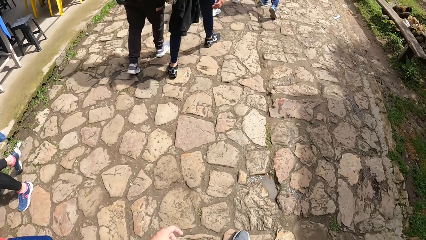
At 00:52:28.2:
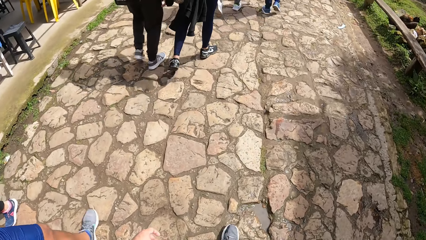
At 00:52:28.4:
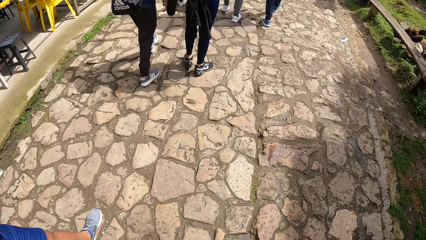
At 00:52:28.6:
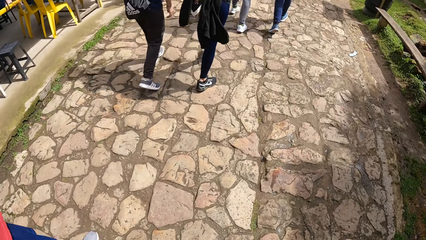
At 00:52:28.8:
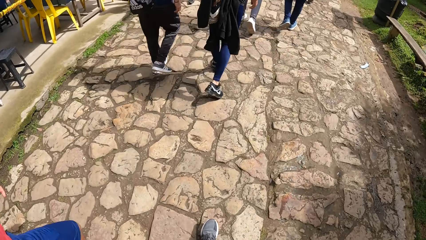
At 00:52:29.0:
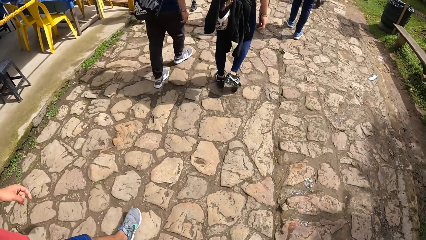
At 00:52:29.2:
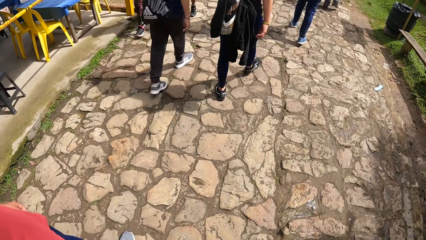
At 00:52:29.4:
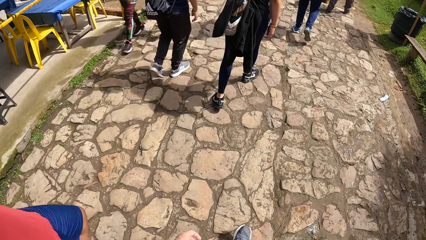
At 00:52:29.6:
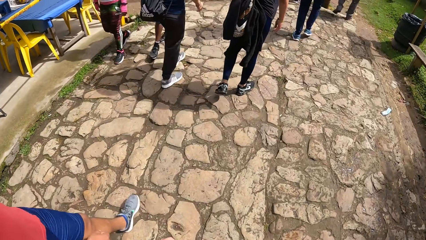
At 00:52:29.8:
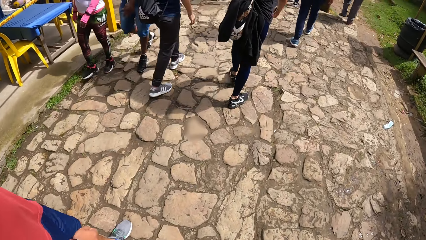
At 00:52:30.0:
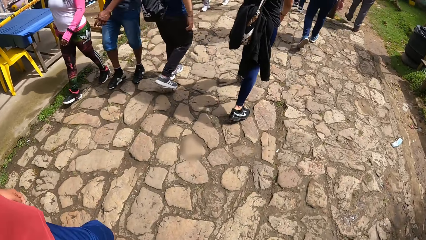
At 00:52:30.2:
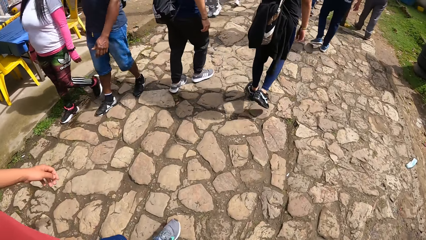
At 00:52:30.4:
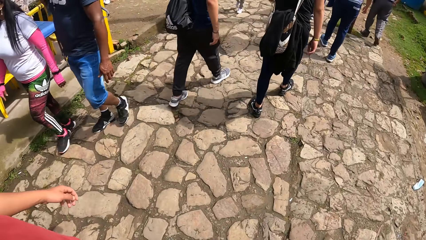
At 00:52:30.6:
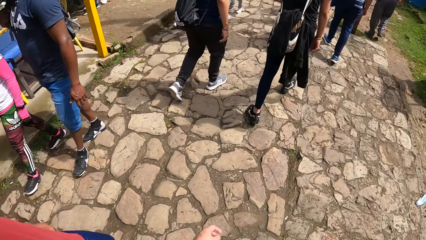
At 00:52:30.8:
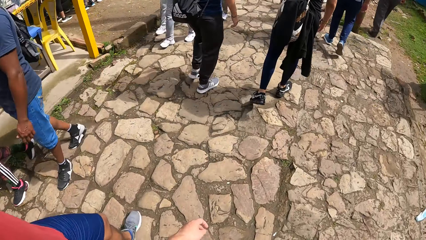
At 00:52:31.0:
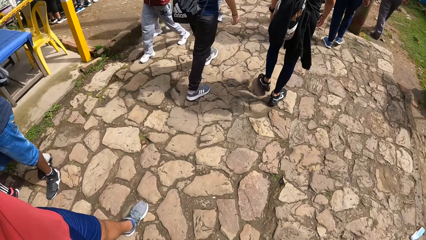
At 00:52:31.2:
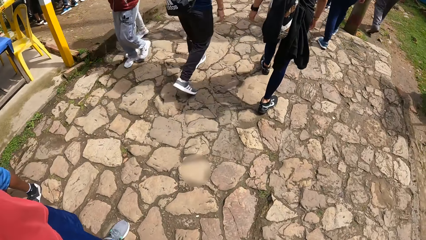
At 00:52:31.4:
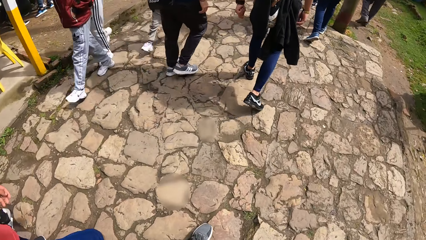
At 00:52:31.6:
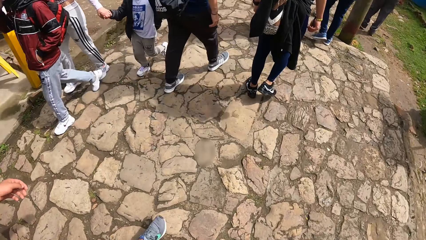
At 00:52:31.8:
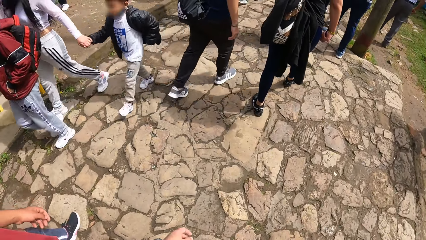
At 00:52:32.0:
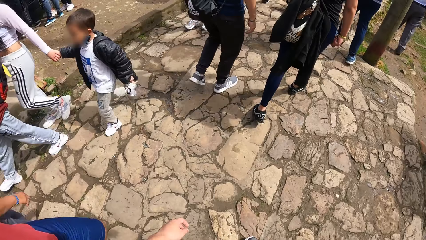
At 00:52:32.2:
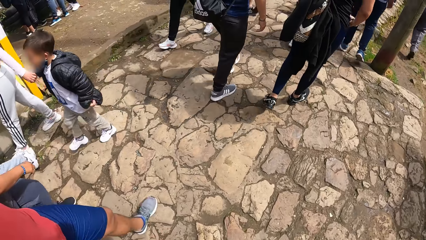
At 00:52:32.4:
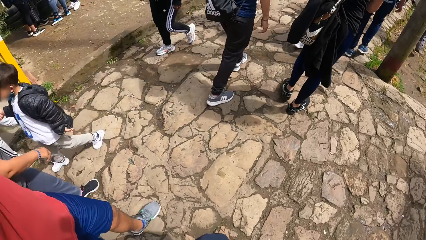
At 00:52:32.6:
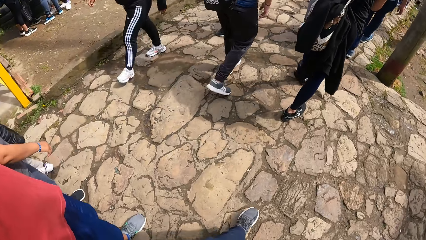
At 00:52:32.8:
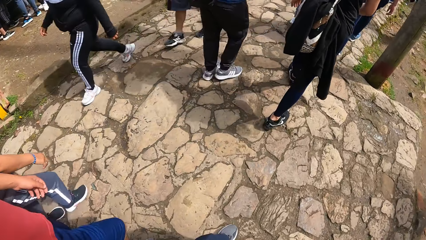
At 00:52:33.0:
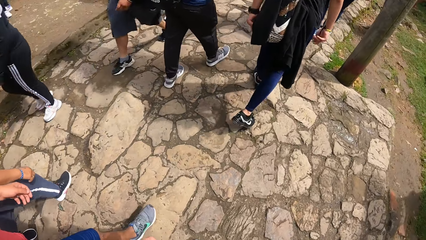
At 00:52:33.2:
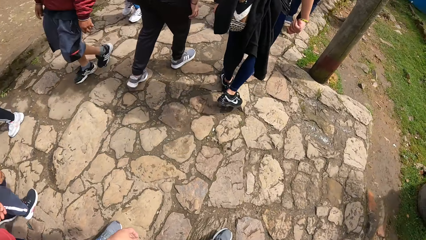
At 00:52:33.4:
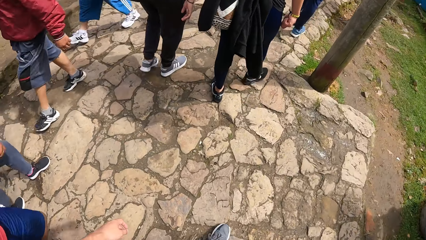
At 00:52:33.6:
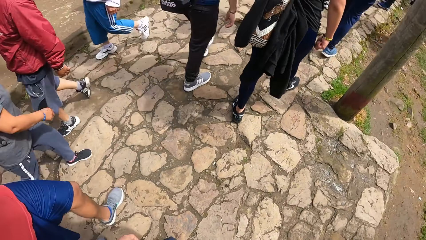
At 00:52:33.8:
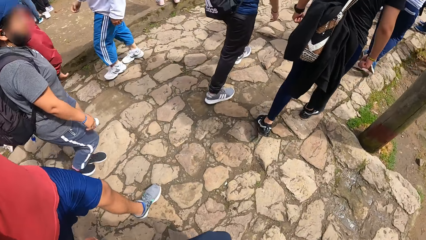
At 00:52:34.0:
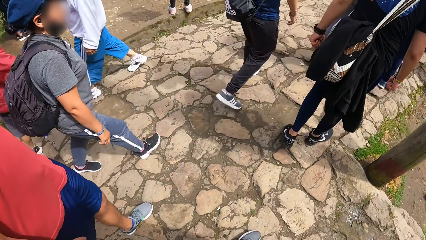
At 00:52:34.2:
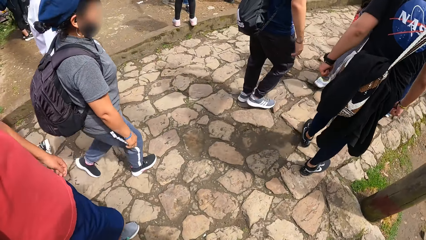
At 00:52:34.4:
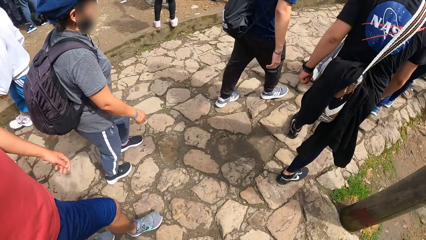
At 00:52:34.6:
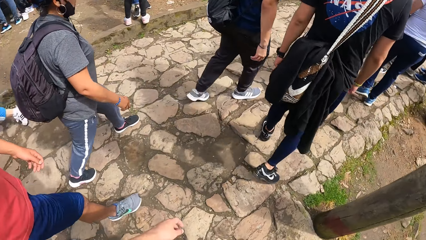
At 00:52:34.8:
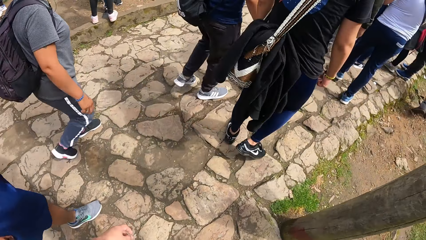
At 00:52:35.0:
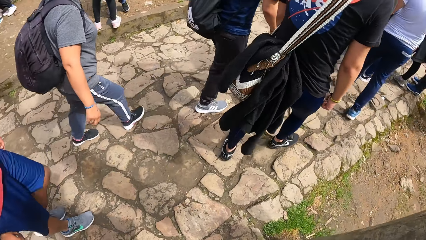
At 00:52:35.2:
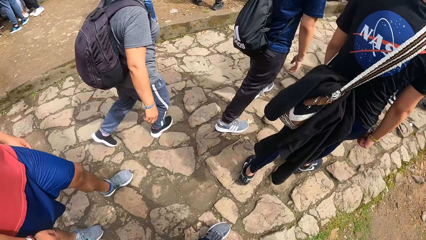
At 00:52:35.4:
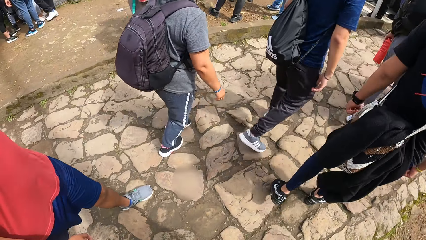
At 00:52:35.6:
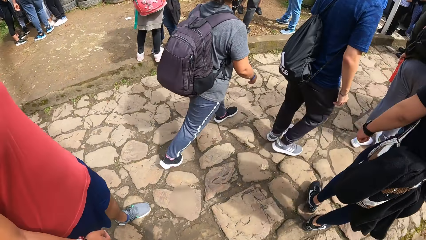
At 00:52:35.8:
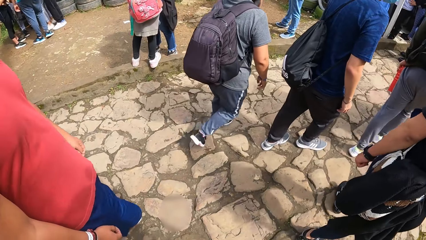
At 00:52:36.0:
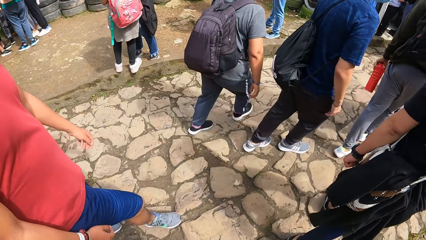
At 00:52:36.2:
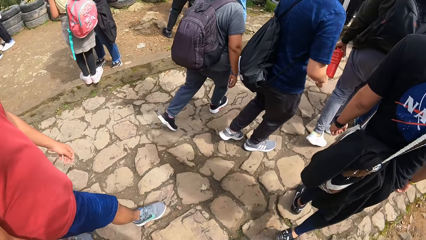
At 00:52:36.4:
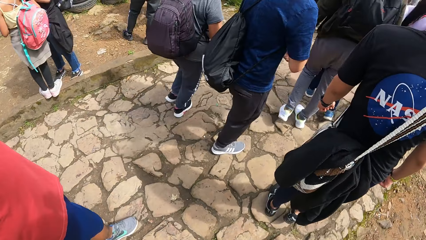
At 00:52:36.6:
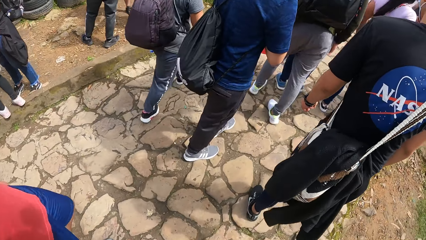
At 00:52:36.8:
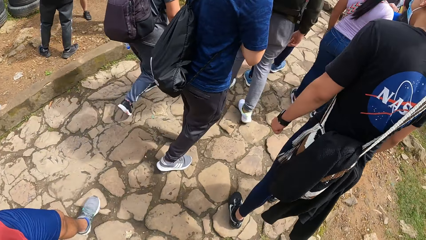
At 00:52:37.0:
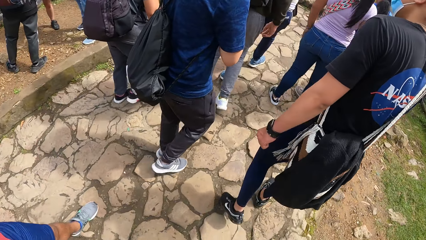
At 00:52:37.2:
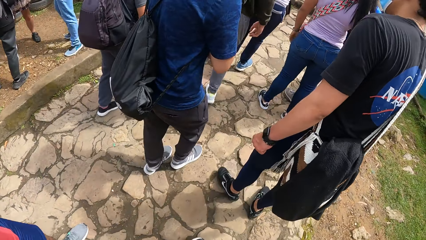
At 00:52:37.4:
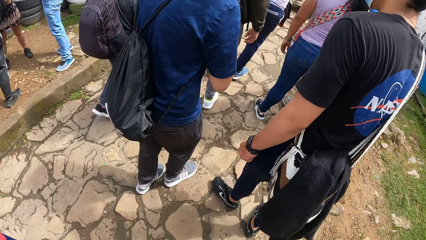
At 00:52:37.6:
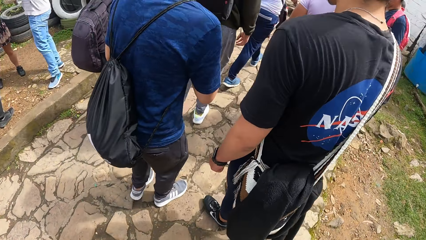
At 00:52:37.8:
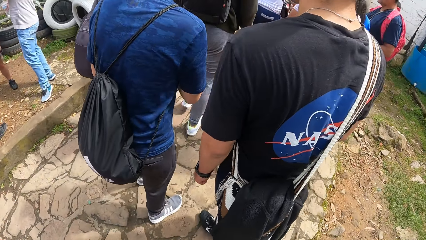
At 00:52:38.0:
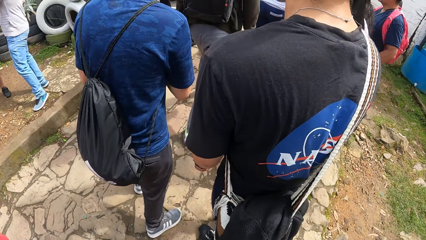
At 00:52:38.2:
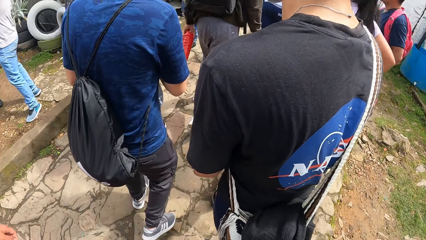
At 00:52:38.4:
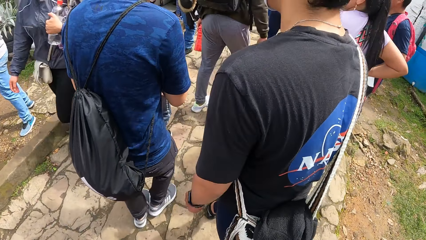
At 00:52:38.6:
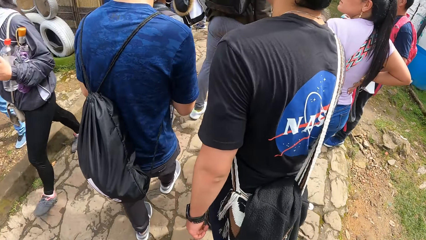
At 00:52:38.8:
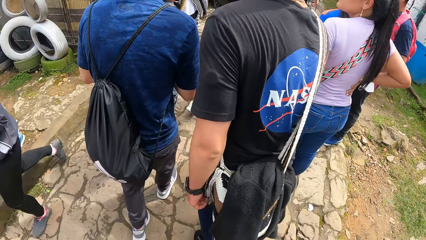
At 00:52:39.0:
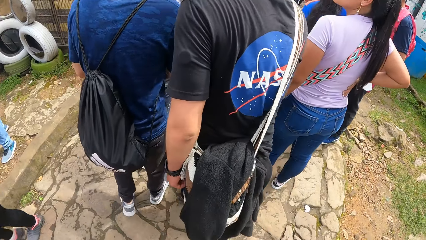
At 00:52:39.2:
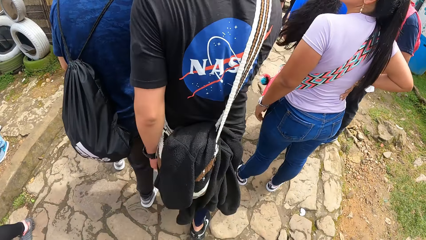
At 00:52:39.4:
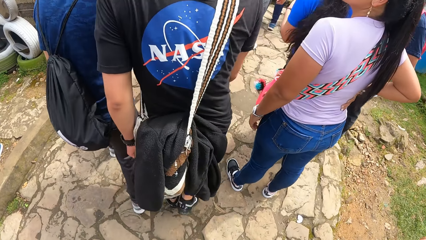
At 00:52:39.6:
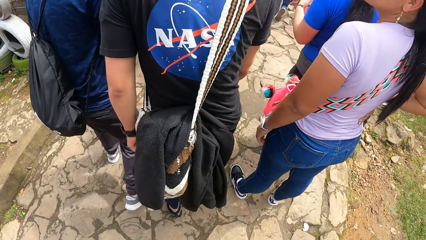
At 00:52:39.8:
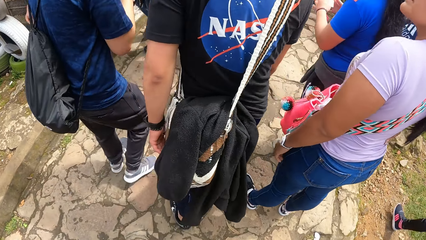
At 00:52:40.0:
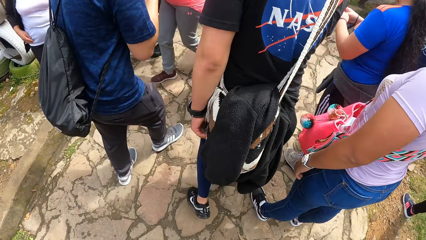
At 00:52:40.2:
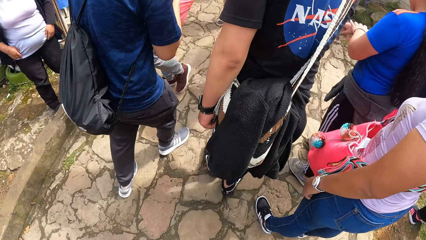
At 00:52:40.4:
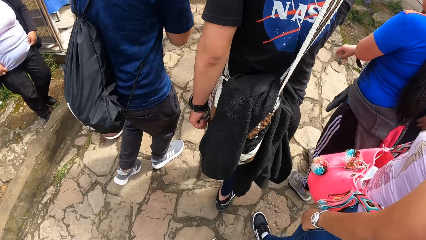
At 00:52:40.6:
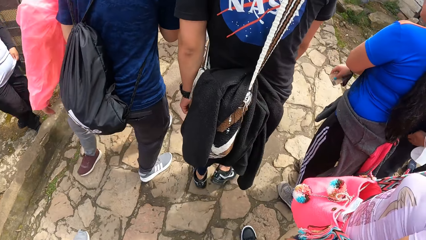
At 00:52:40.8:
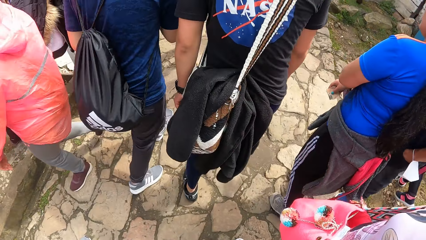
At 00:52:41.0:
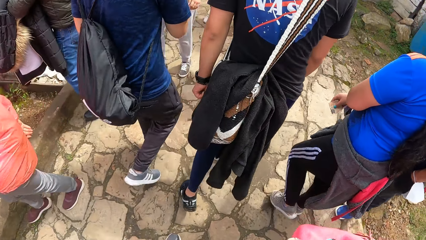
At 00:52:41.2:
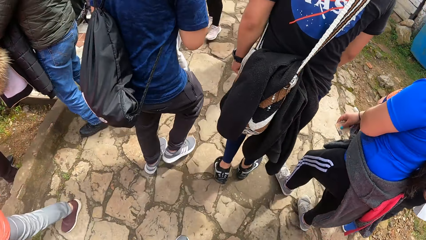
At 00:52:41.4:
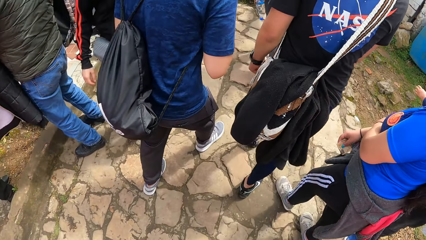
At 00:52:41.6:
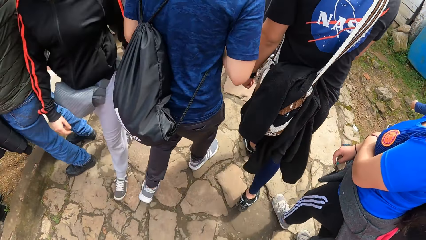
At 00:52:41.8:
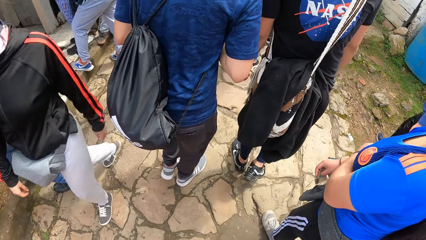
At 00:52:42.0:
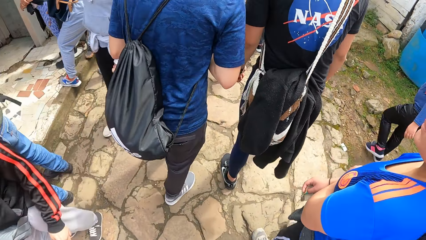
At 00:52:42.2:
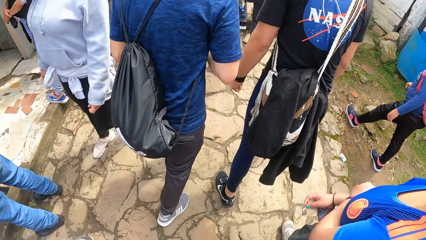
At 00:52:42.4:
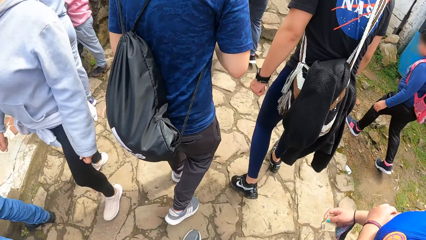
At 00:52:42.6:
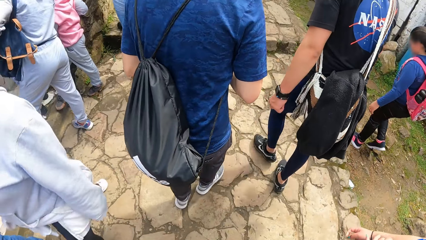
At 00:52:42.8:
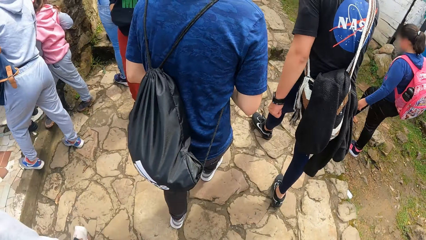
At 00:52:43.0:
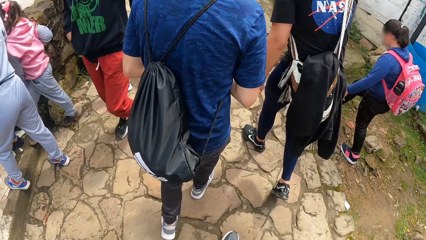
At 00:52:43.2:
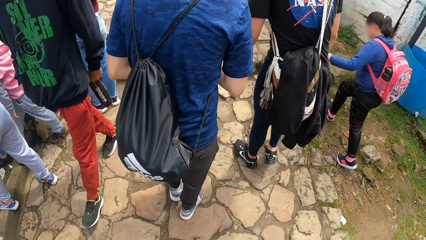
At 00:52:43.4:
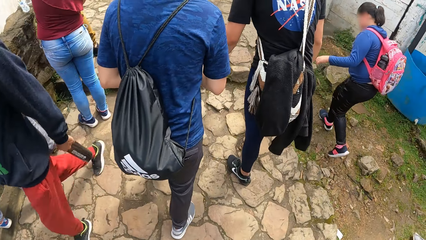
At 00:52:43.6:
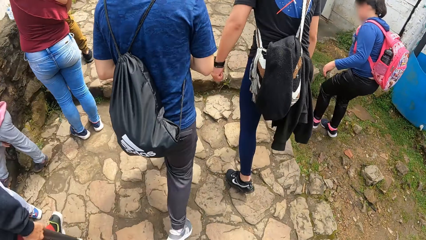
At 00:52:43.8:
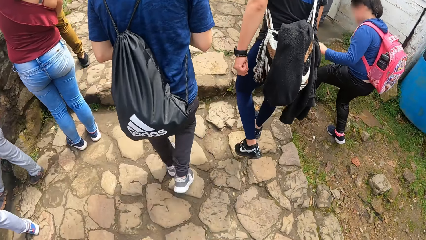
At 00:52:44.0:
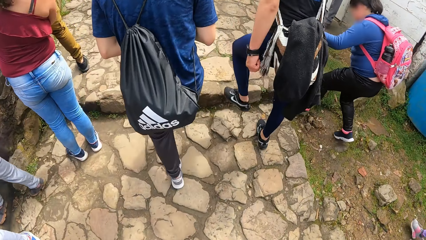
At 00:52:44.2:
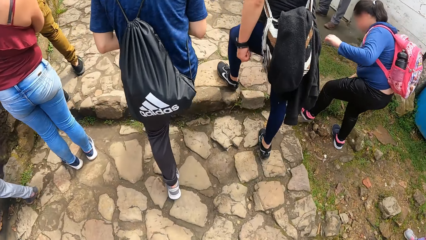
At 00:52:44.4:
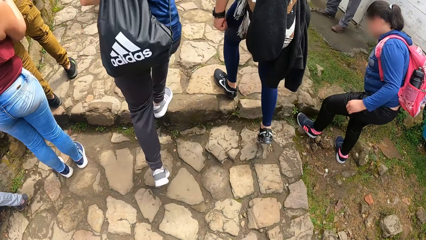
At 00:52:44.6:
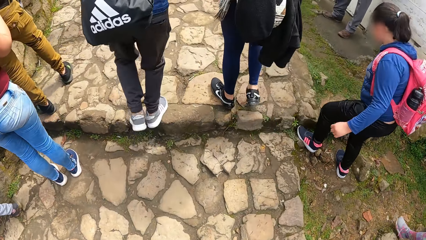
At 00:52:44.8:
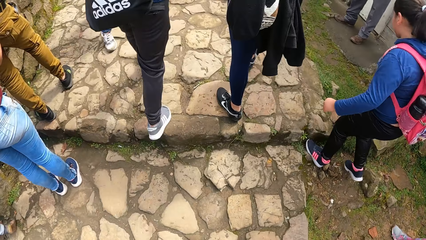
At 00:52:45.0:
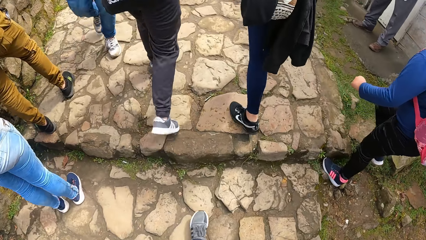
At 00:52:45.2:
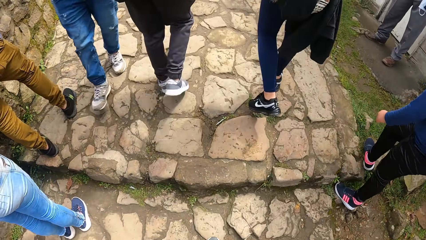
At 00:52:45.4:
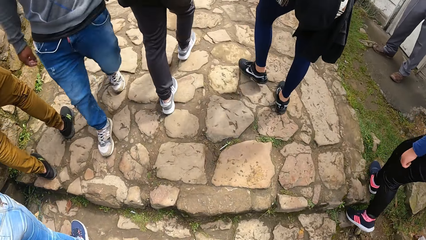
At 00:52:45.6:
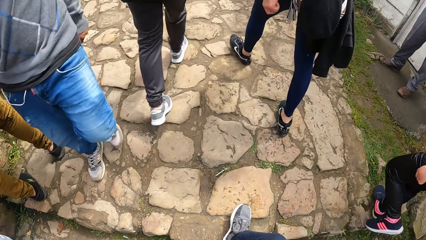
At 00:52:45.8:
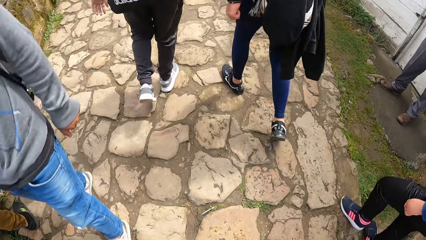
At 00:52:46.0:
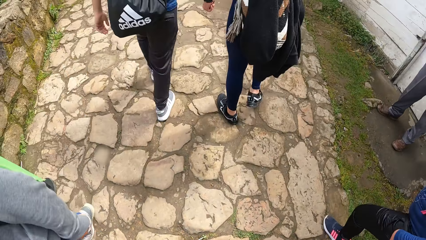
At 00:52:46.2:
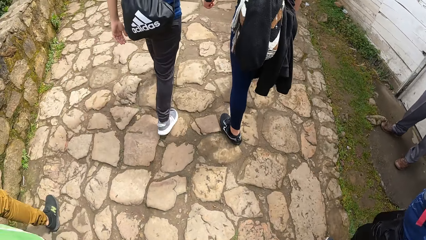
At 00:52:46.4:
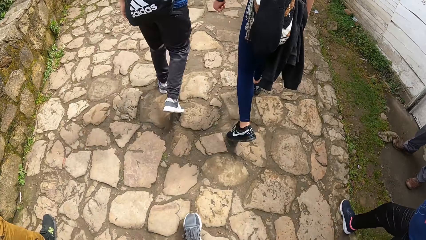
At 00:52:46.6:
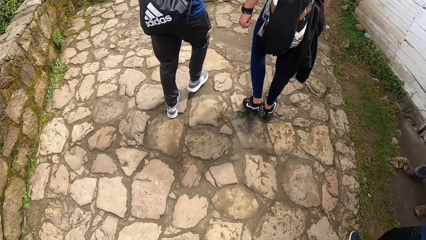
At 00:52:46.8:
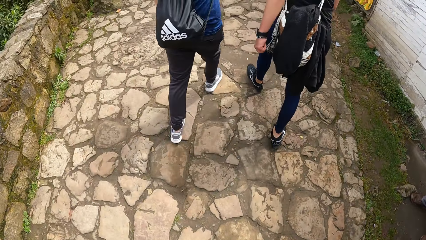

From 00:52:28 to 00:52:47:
A man walks. Another man slows down. A third man walks.
